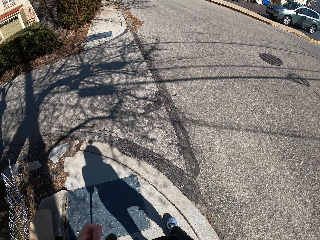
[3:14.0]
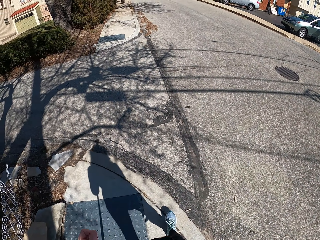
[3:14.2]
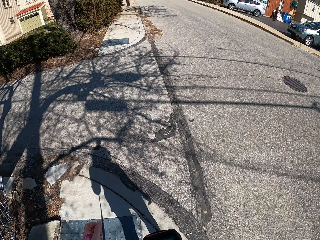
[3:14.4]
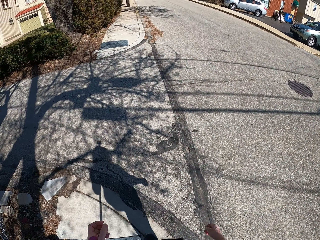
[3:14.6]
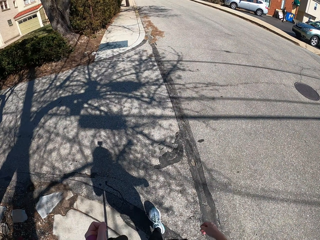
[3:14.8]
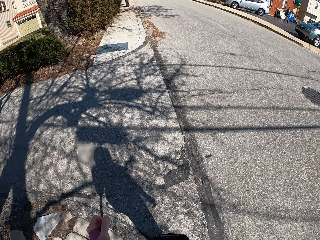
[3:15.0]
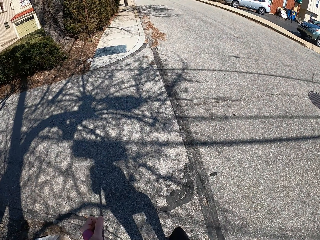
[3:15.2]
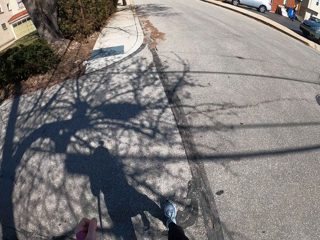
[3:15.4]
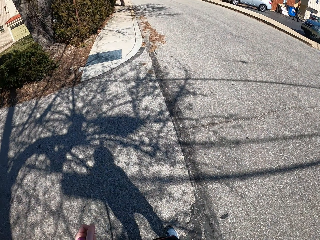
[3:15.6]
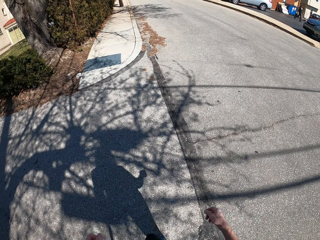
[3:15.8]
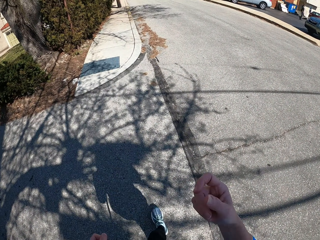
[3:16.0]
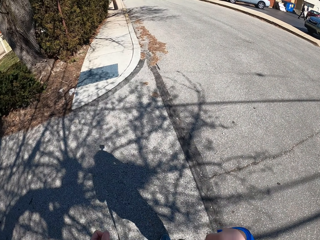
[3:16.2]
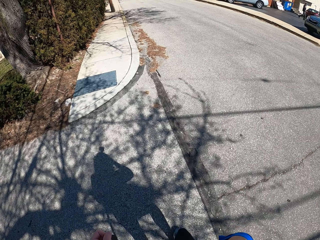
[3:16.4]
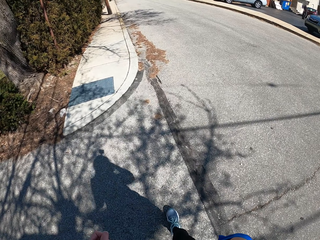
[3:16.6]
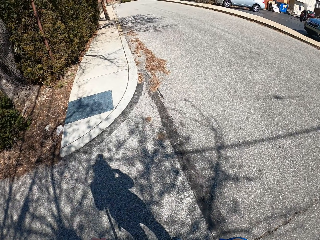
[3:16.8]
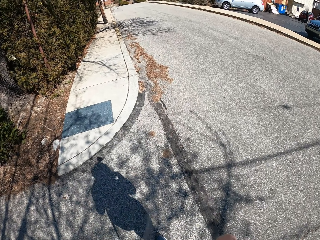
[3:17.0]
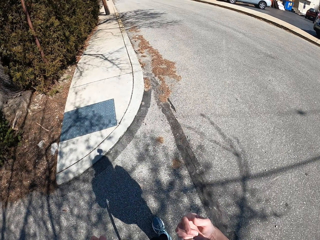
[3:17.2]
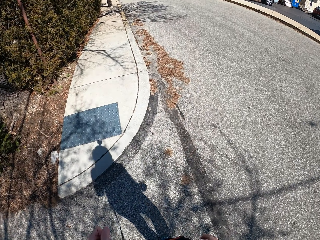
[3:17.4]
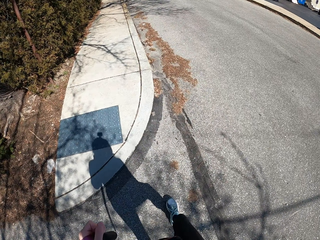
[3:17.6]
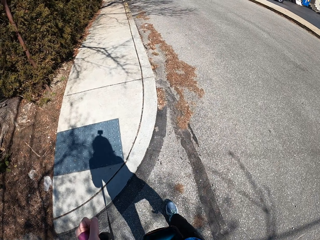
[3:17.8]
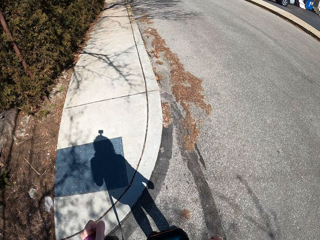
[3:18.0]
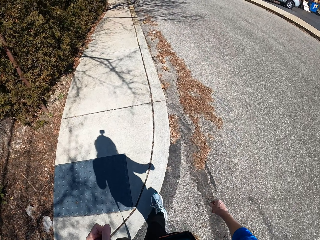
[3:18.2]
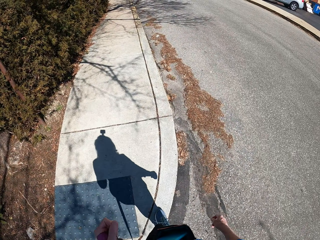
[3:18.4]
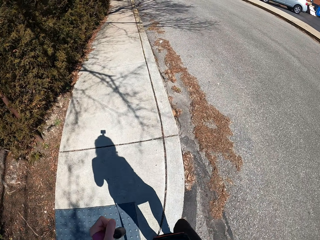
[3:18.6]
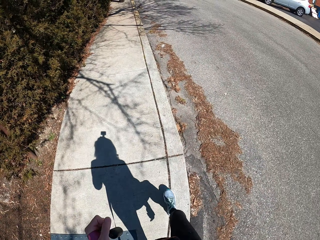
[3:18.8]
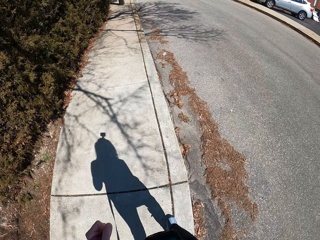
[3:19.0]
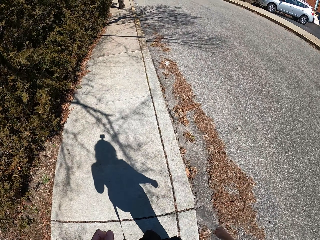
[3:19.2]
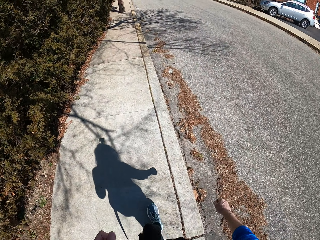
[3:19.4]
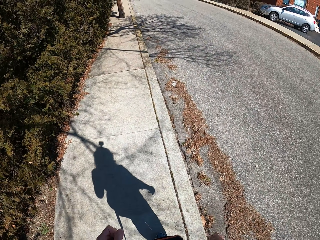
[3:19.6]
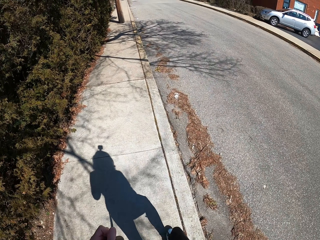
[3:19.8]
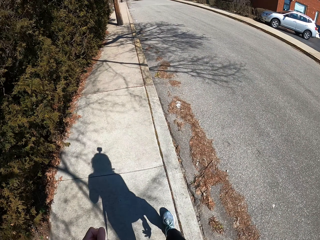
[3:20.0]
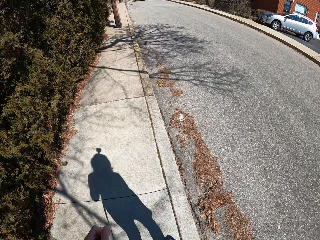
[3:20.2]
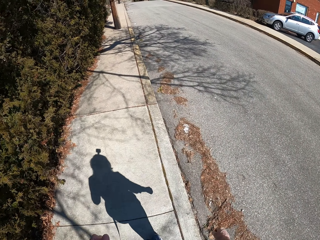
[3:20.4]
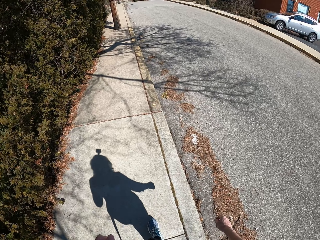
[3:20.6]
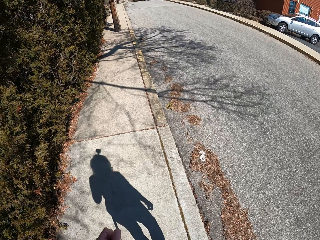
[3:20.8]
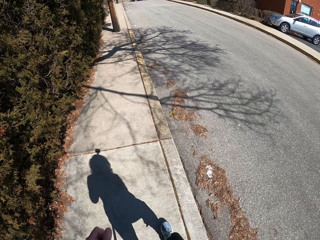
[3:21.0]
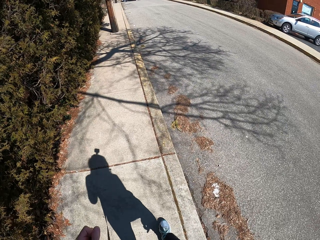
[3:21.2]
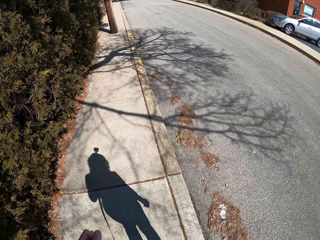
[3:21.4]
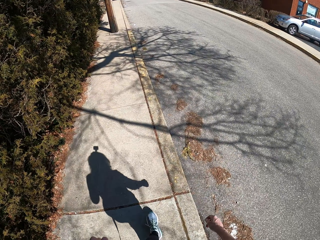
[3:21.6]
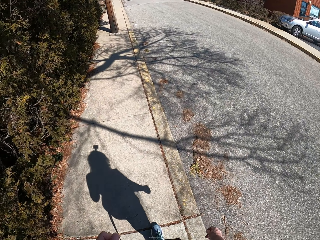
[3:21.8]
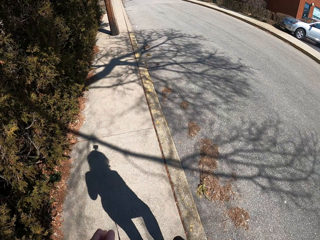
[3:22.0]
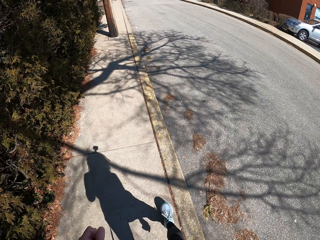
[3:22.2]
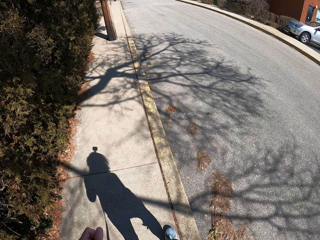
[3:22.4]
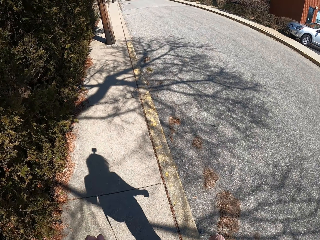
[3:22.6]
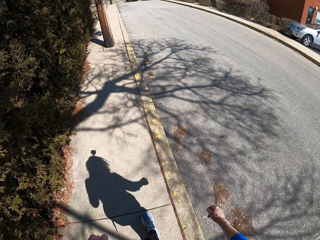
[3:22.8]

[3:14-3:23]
The camera wearer lifts her right hand. She walks the dog on the pavement.

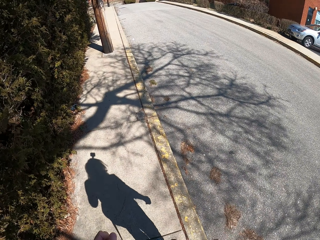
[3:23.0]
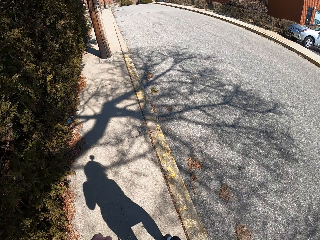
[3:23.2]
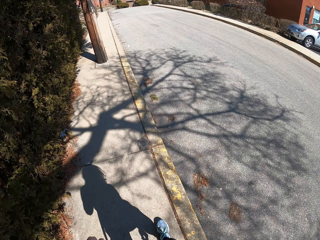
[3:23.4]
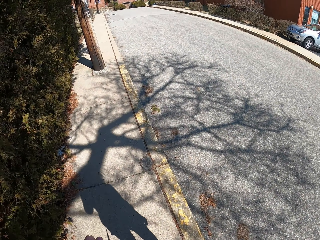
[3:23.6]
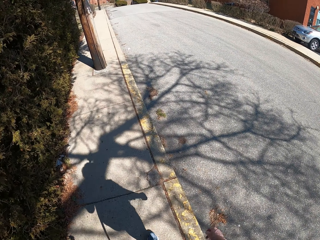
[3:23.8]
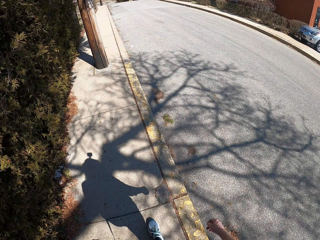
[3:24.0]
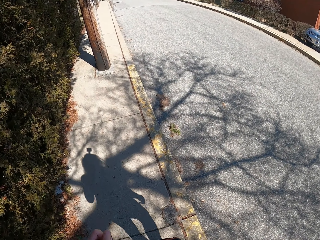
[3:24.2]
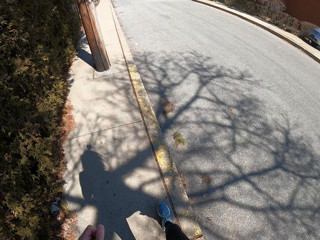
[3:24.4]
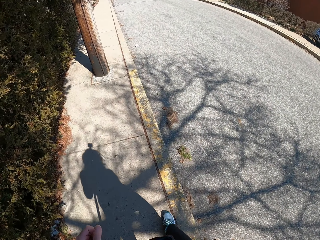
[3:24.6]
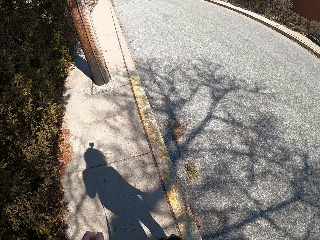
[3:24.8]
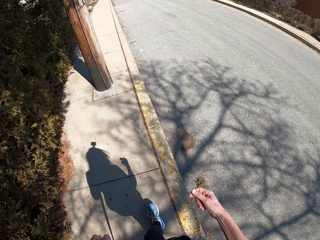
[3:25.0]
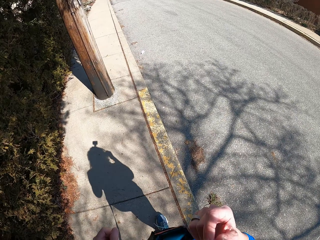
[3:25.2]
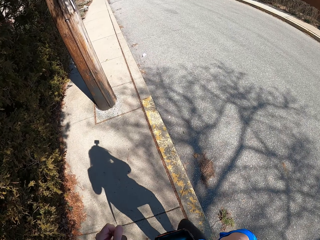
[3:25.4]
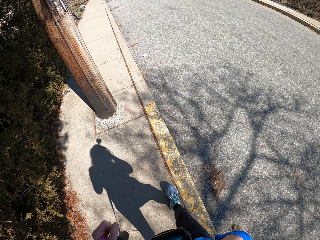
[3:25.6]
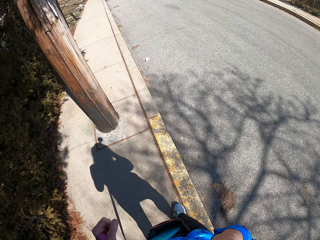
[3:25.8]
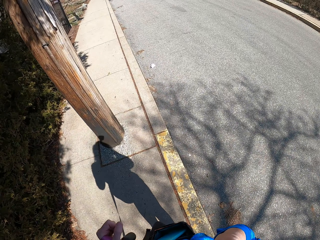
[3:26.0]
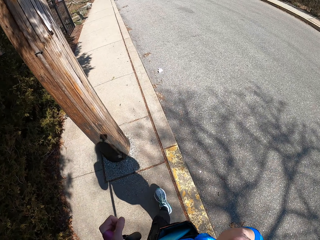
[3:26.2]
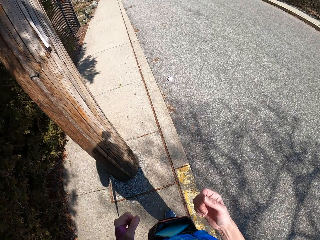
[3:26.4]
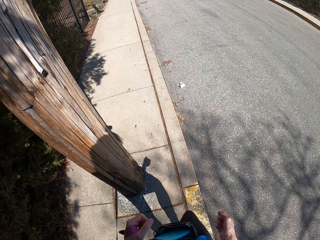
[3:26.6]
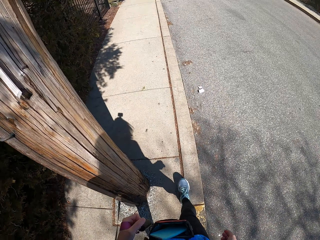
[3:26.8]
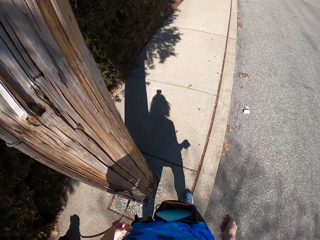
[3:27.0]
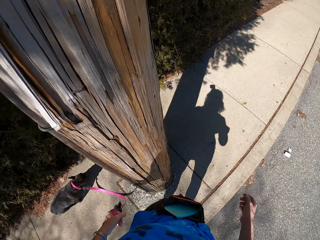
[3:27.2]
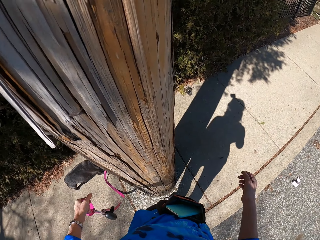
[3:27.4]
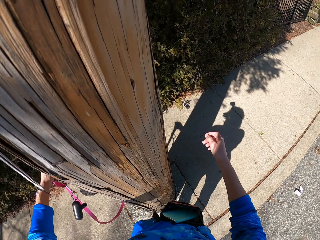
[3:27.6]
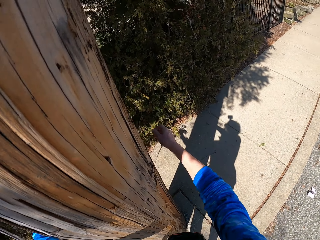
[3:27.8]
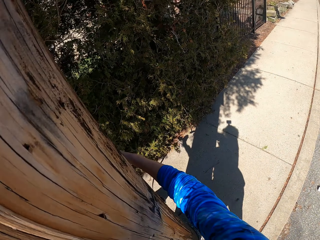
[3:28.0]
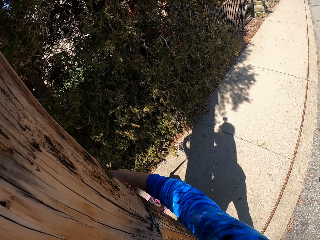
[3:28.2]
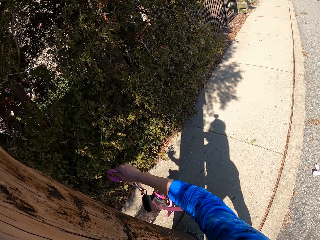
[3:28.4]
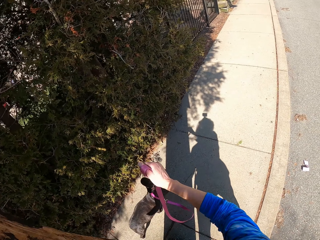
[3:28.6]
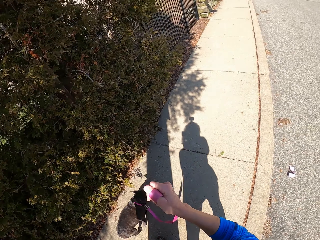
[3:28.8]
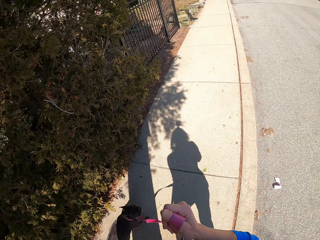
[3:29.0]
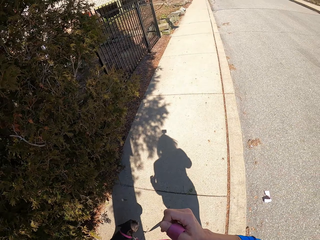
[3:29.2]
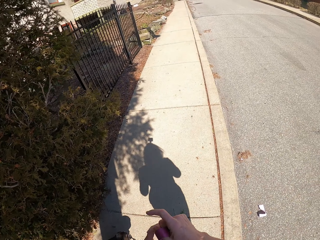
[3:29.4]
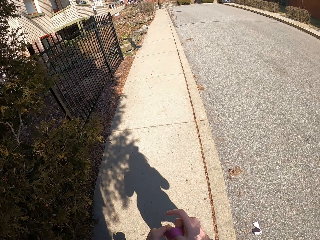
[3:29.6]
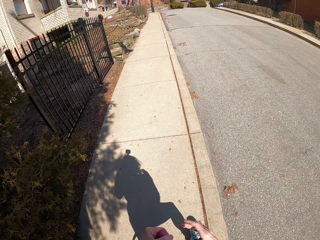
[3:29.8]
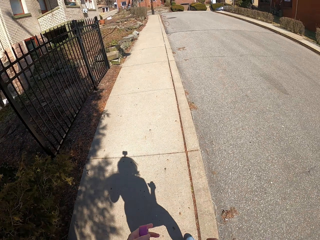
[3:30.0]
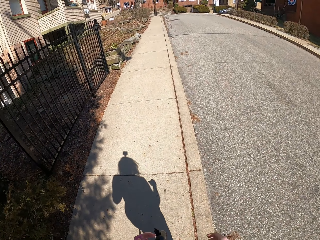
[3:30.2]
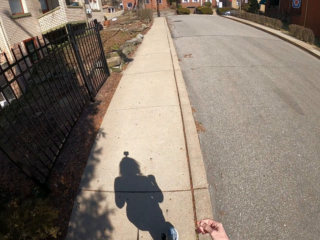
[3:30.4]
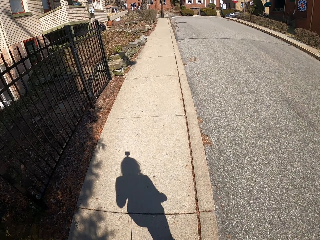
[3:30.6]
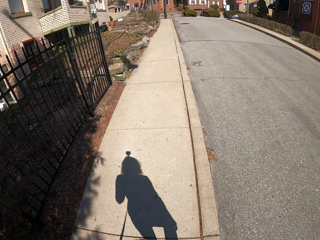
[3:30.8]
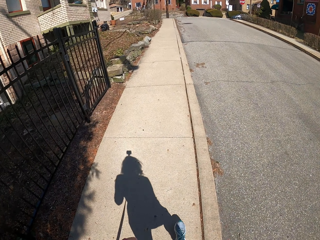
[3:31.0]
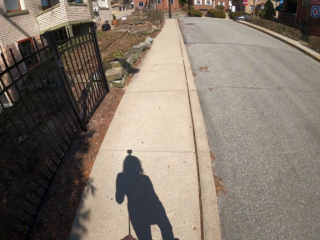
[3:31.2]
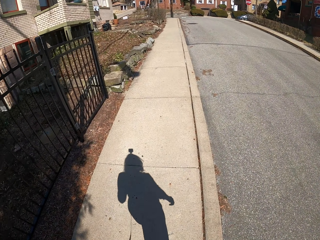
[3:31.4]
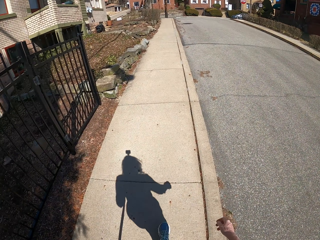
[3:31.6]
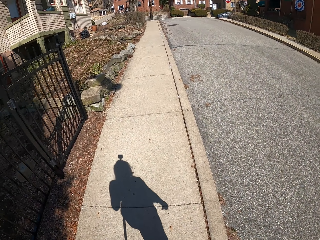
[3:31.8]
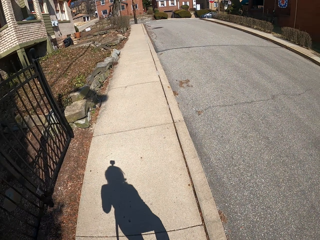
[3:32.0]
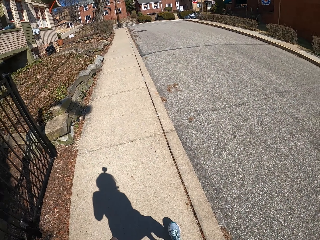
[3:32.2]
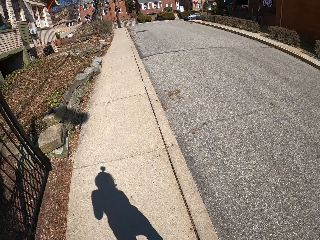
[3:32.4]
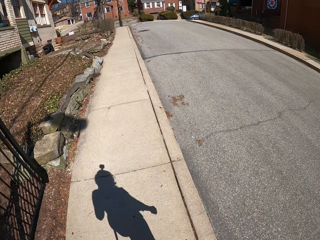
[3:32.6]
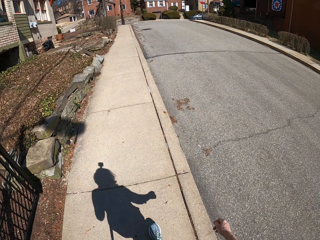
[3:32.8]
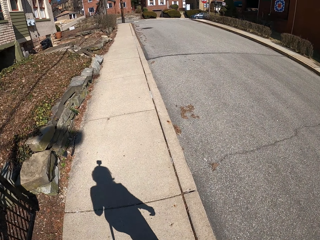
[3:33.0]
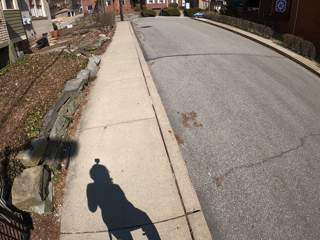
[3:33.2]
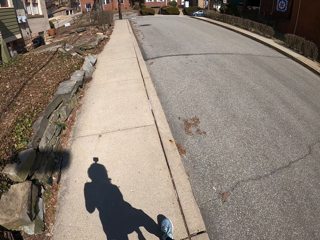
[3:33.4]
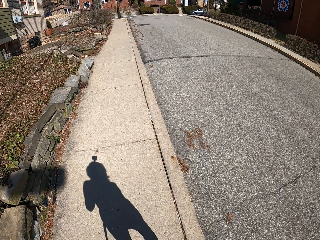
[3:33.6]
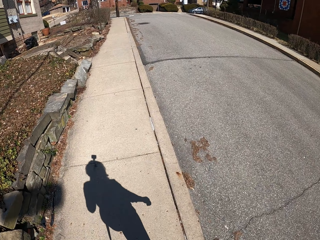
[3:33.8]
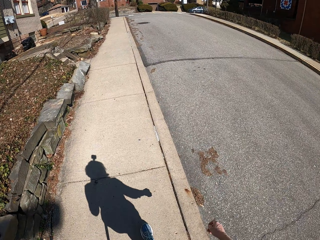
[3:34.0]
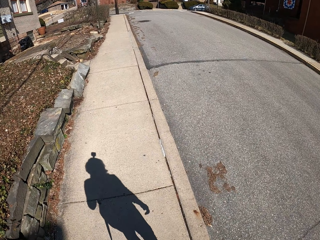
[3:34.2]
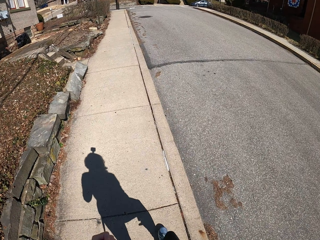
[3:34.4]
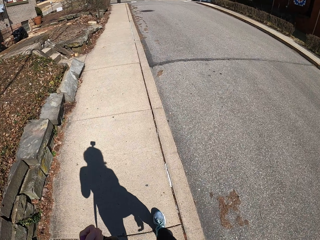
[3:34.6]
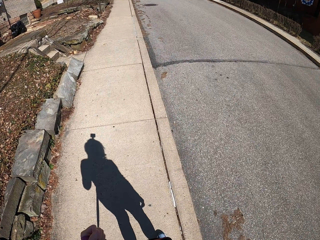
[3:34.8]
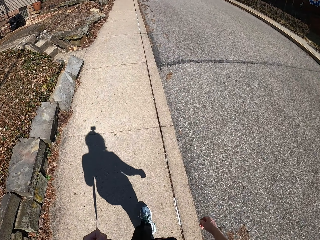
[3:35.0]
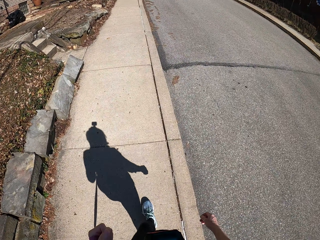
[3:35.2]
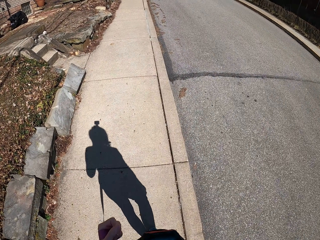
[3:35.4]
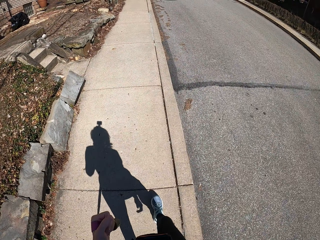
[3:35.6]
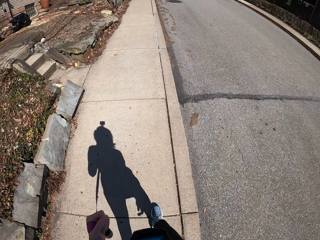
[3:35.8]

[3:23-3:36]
The camera wearer lifts her right hand. She walks the dog on the pavement. She wraps her hands around a tree. She holds the dog leash with her right hand. She holds the dog leash with her left hand. She walks the dog on the pavement.
